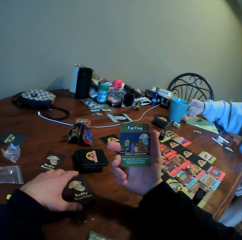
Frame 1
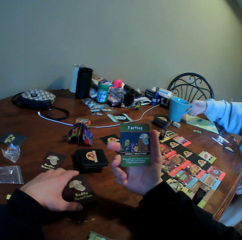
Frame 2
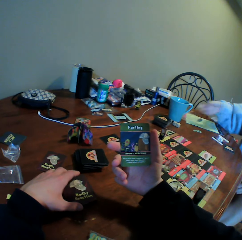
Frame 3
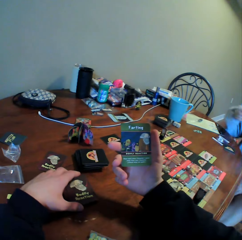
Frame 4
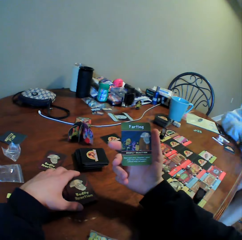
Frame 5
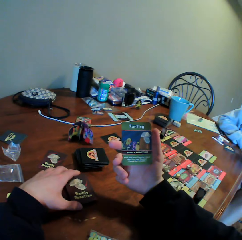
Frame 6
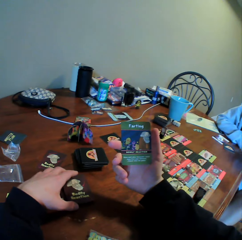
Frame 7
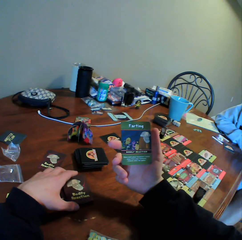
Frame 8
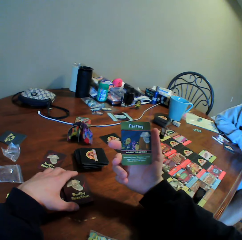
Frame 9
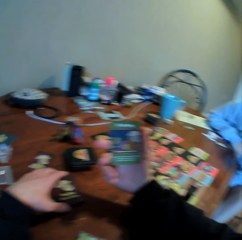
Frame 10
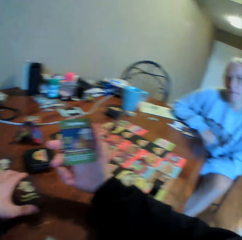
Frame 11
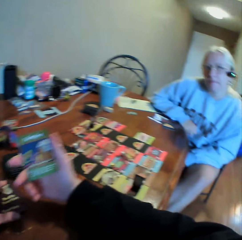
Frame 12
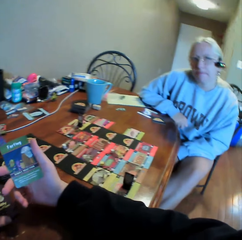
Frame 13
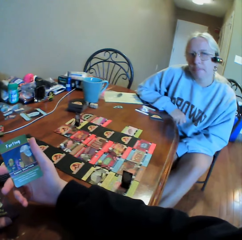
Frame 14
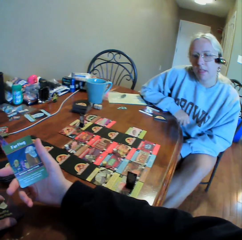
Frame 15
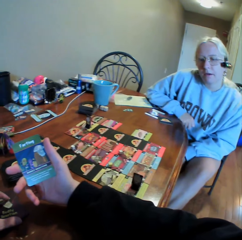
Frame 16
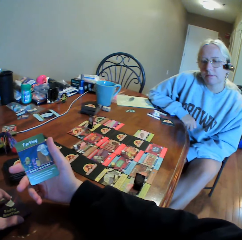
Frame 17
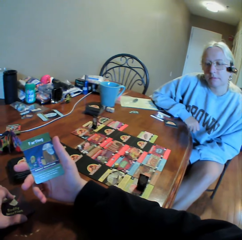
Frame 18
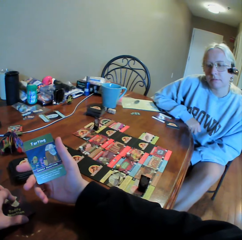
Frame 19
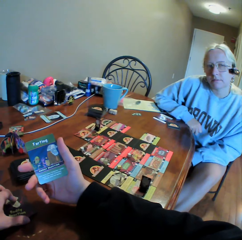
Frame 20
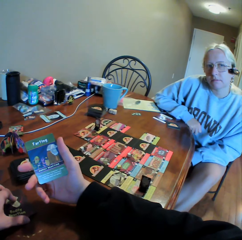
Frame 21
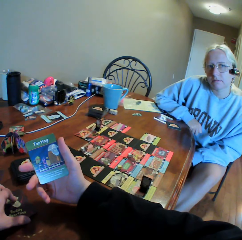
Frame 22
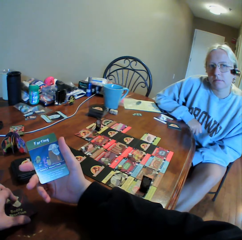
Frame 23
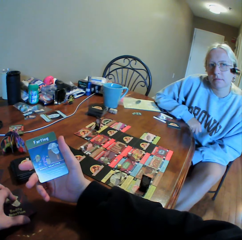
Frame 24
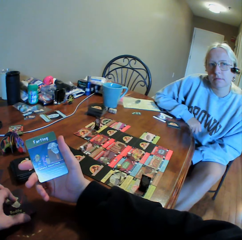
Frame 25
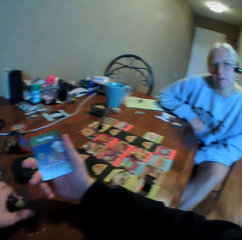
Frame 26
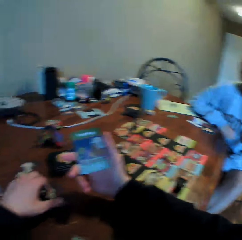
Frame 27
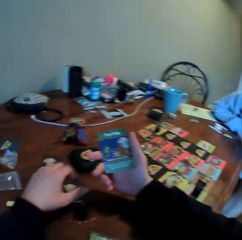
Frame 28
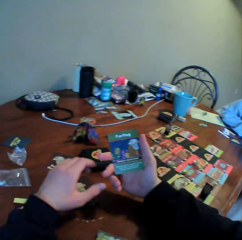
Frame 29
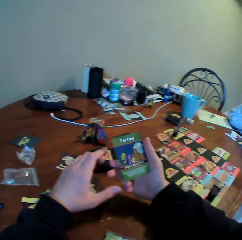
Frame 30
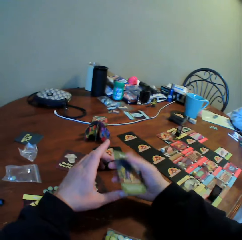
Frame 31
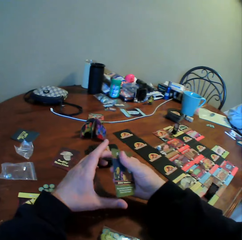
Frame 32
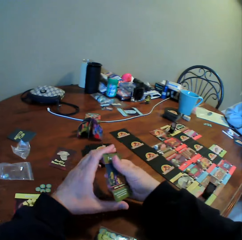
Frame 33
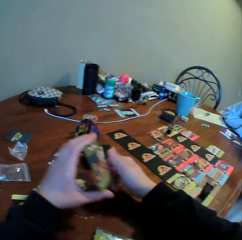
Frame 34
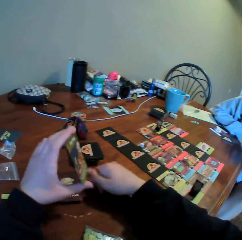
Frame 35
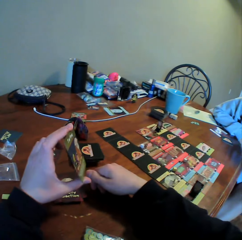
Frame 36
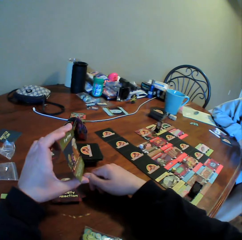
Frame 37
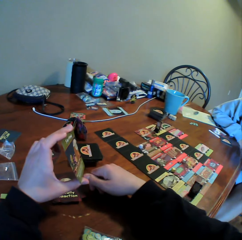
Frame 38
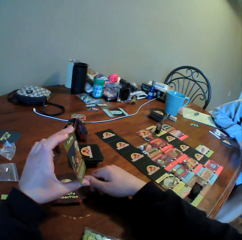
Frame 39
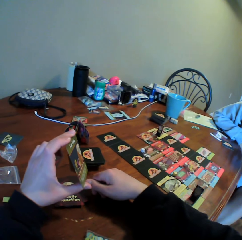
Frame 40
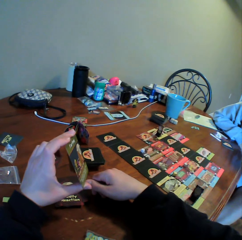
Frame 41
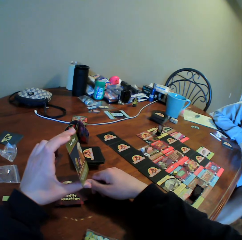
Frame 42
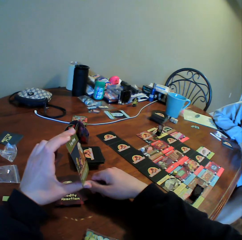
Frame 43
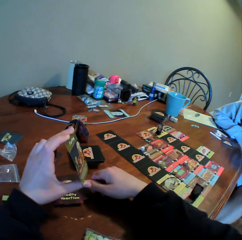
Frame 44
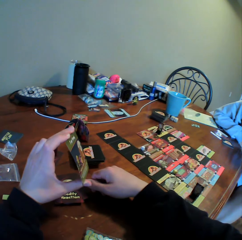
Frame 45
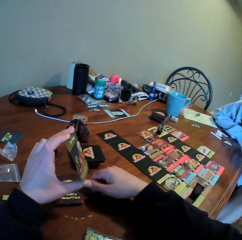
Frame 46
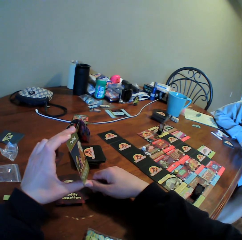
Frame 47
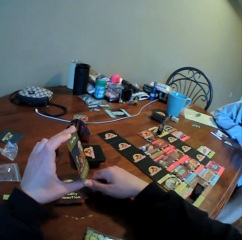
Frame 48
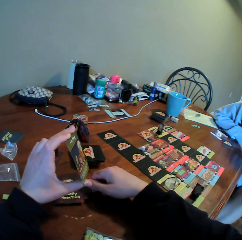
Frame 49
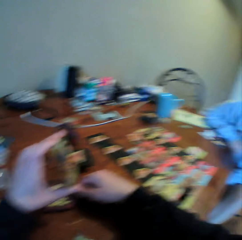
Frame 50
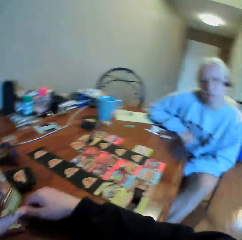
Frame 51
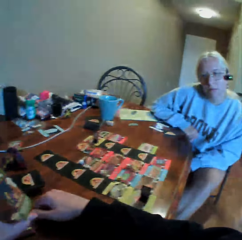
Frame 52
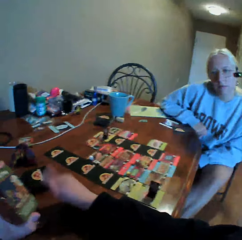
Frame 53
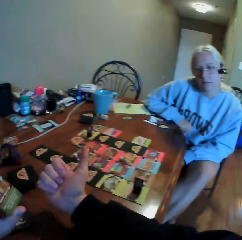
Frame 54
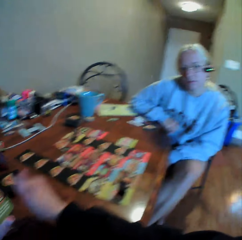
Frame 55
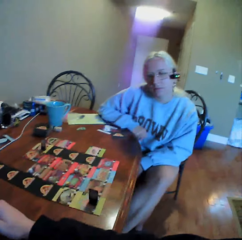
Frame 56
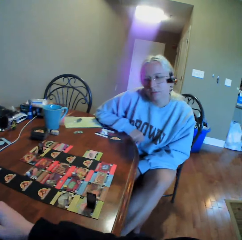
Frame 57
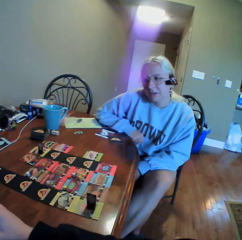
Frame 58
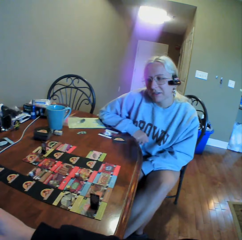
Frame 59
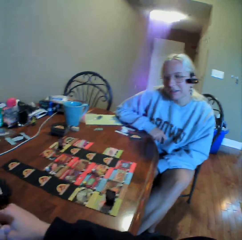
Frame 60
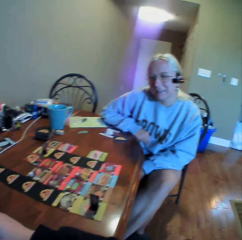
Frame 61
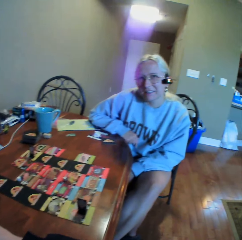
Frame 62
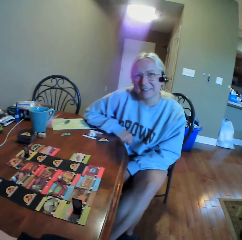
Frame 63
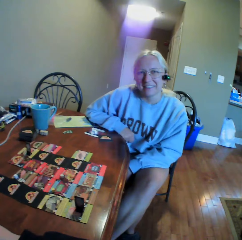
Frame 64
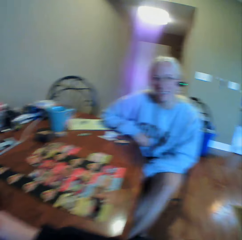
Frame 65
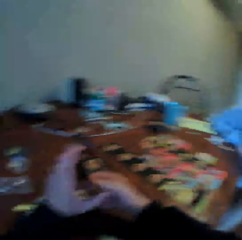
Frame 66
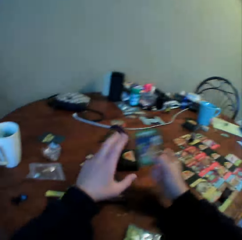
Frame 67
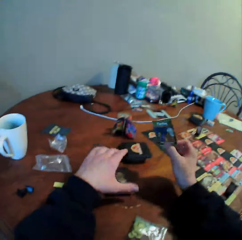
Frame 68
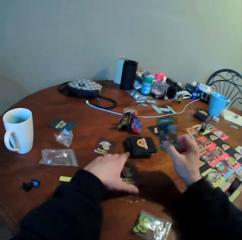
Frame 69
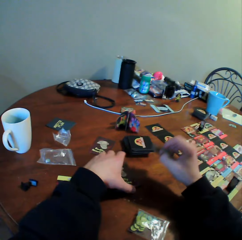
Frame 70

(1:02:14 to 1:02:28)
A woman puts a cup on the table. The woman places a card on the table. The camera wearer holds cards with his right hand. He looks around. He looks at the card. He holds the card with his right hand. He picks the card with the other hand. He holds the card with his left hand. He shows the woman the card. He looks around. He uses gestures. He looks around. He holds the card with his hands. He does something.

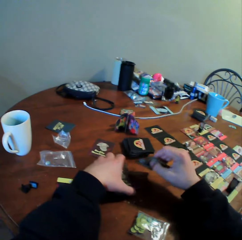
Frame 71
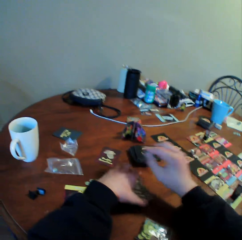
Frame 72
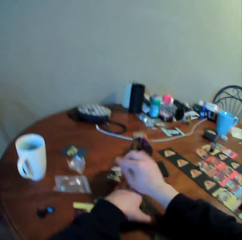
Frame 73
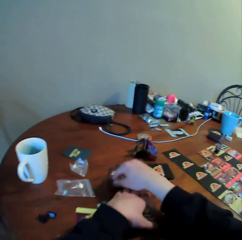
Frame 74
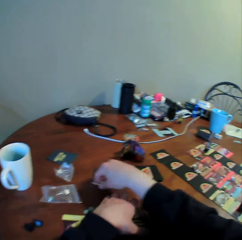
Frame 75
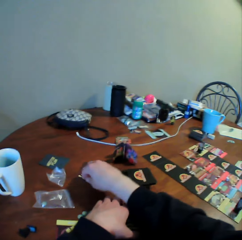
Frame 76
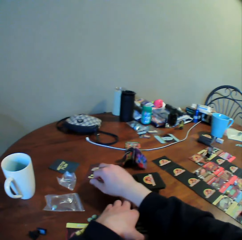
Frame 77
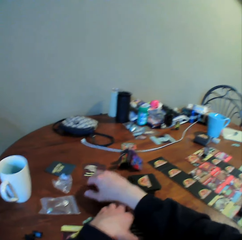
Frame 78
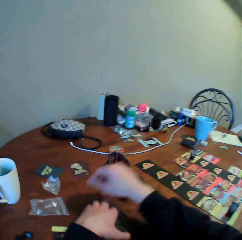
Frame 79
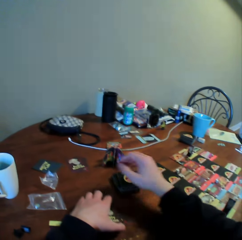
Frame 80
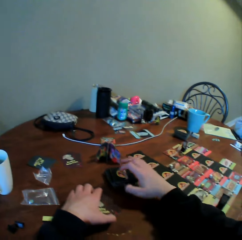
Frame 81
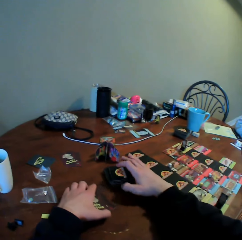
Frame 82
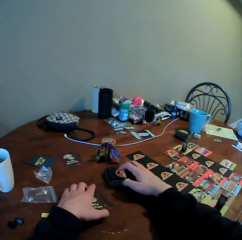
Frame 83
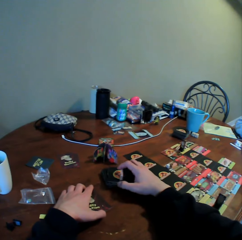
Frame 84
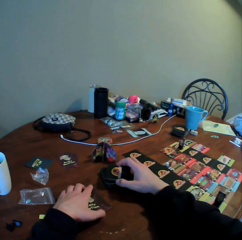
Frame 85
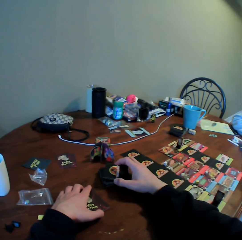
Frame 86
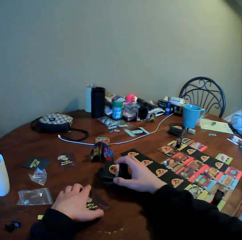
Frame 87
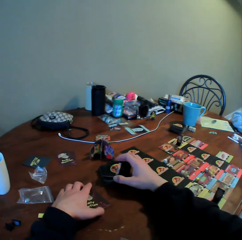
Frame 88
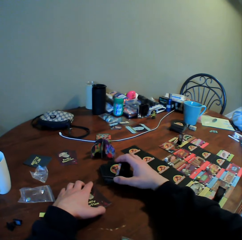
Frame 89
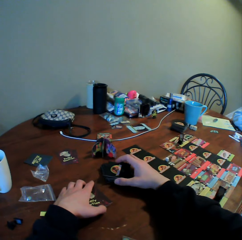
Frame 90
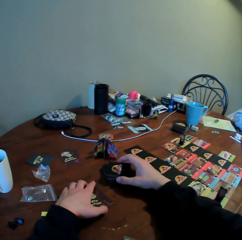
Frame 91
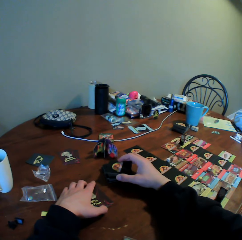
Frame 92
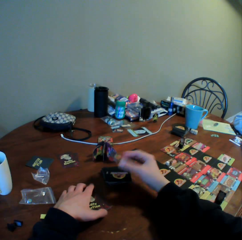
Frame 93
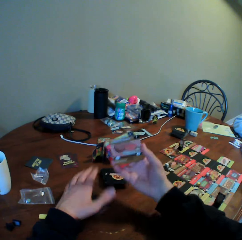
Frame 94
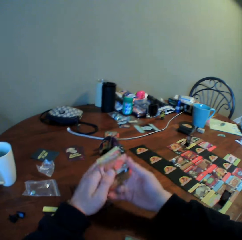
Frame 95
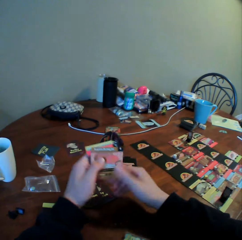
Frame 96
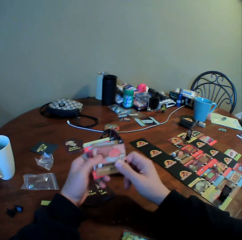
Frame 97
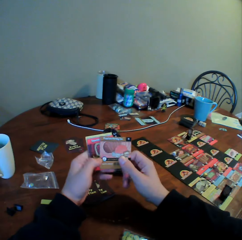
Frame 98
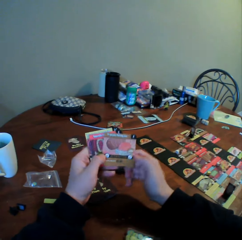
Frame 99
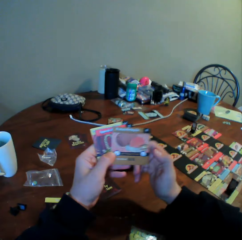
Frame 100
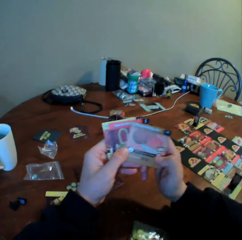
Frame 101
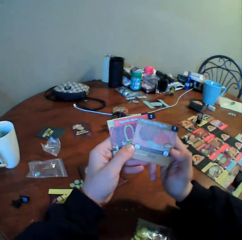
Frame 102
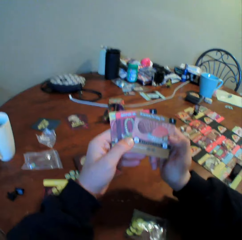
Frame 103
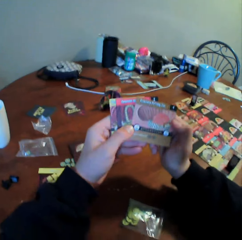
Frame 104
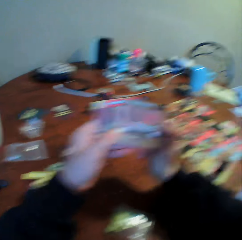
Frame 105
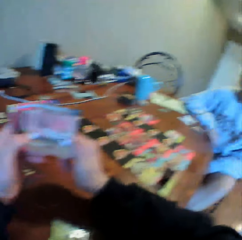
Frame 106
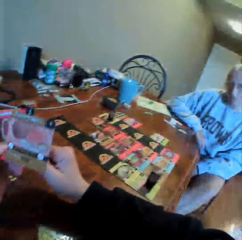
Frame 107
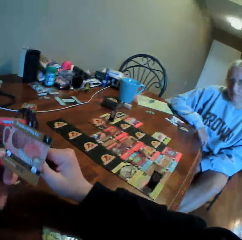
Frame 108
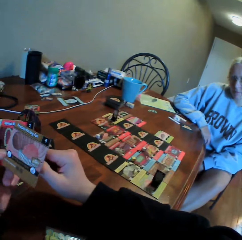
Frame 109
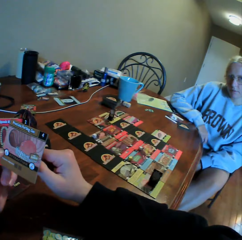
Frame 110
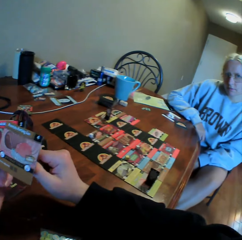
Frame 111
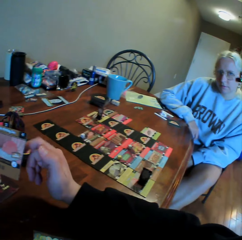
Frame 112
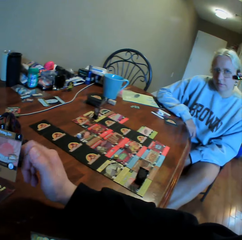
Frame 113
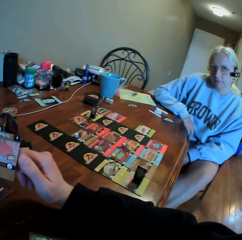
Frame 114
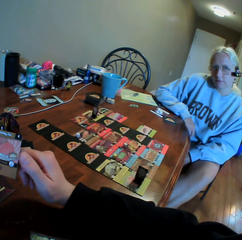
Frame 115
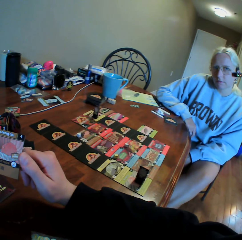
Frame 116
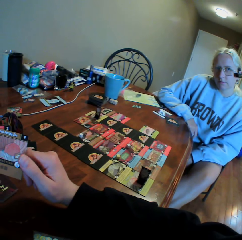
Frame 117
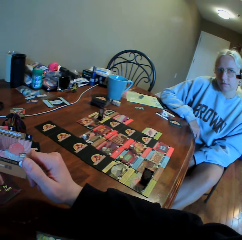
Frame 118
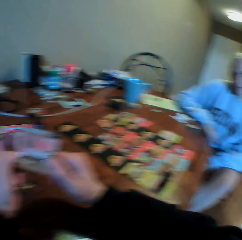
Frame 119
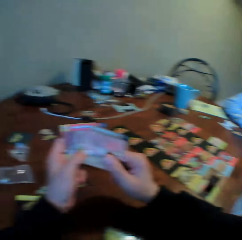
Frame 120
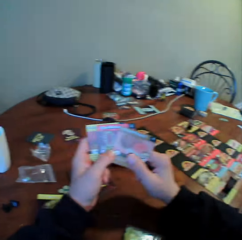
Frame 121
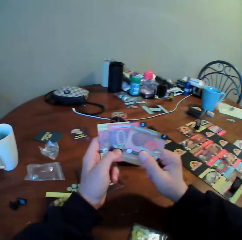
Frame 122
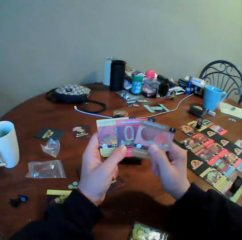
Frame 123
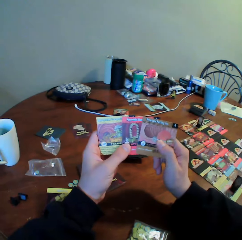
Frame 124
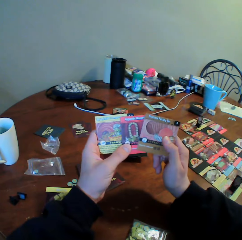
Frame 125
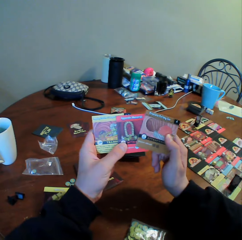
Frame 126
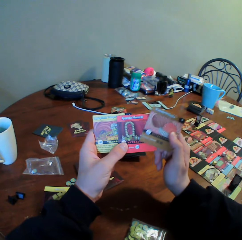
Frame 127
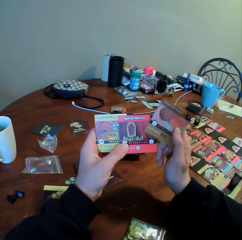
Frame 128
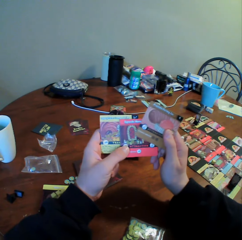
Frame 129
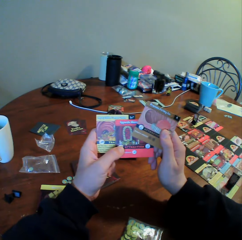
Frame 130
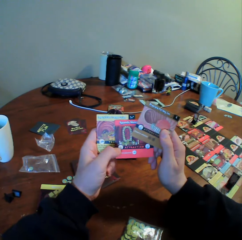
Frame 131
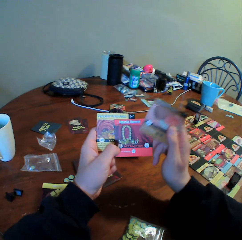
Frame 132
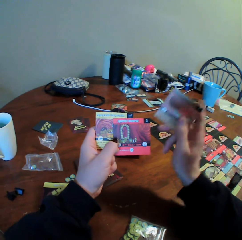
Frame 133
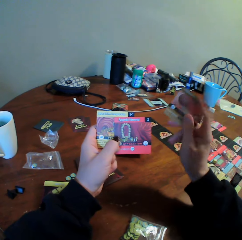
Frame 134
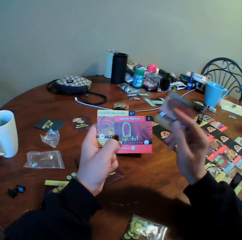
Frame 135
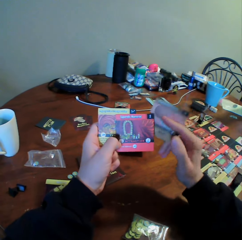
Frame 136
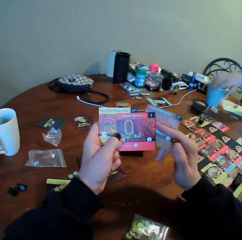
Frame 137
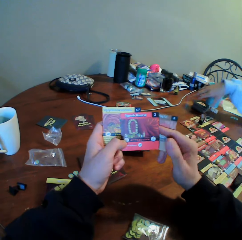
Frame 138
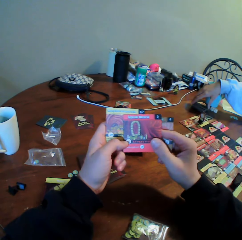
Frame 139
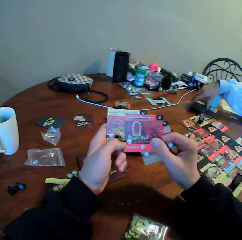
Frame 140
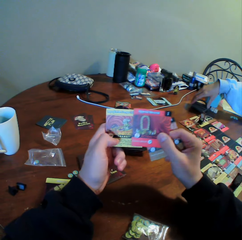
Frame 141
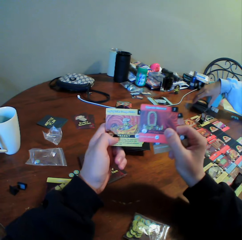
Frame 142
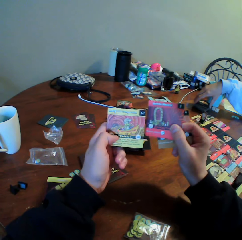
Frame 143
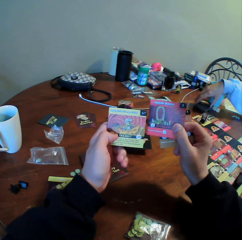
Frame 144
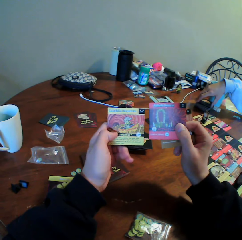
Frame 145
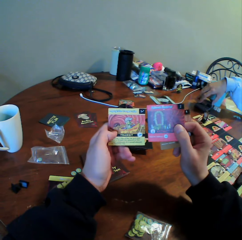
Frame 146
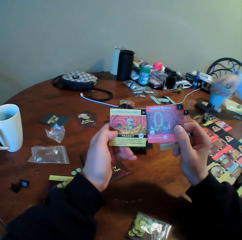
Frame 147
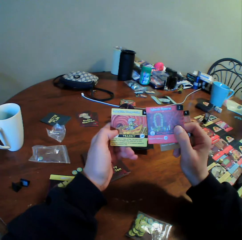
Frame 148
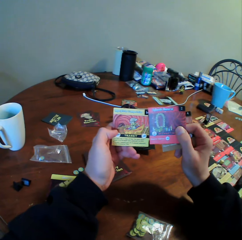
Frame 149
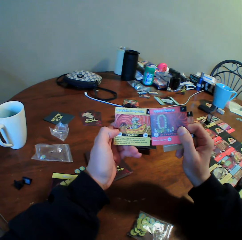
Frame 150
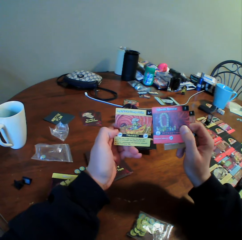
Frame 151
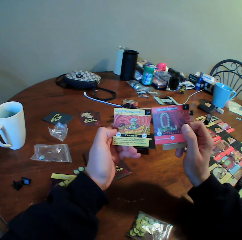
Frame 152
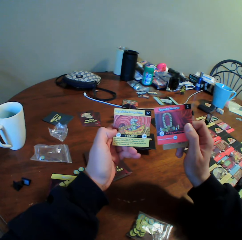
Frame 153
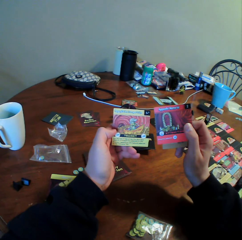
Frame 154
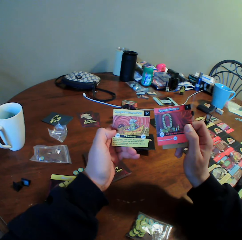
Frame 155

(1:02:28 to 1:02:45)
The camera wearer holds the cards on the table. He places the cards on the table. He moves the cards on the table. A woman puts a hand on the table. The camera wearer picks the cards from the table. He looks at the cards. The woman looks around. The camera wearer looks around. He holds the cards with his left hand. He moves the cards. He sorts the cards with his hands. The woman picks a card on the table. The camera wearer looks at the cards. The woman touches the card on the table. The camera wearer holds the cards with his hands.
